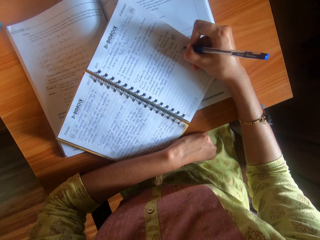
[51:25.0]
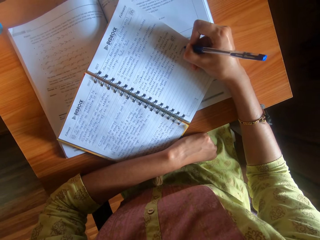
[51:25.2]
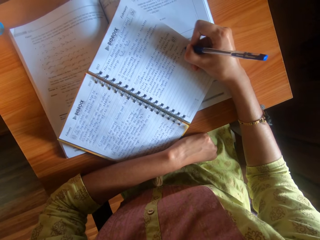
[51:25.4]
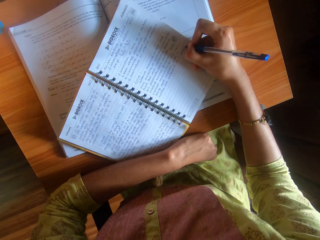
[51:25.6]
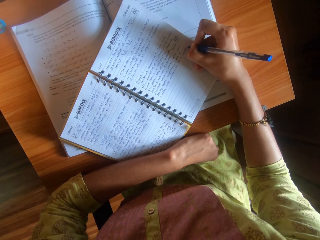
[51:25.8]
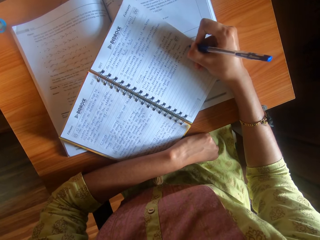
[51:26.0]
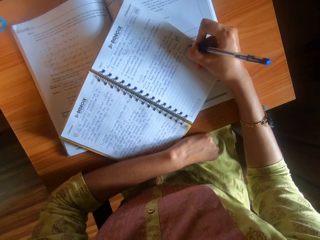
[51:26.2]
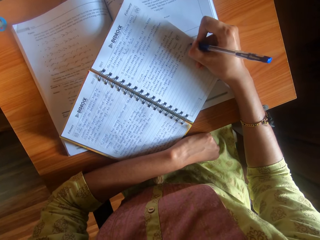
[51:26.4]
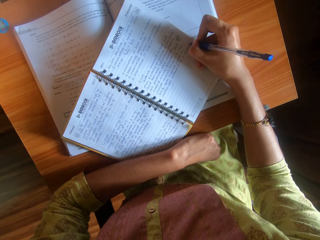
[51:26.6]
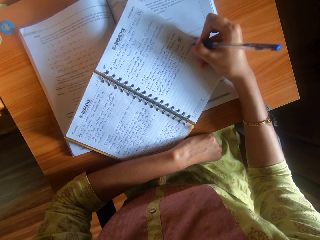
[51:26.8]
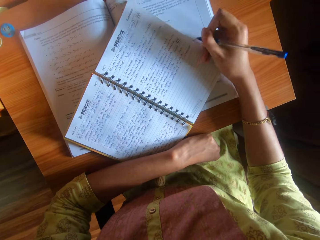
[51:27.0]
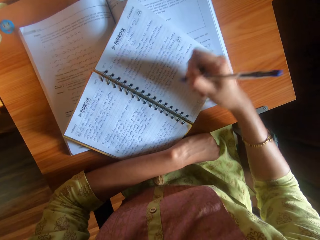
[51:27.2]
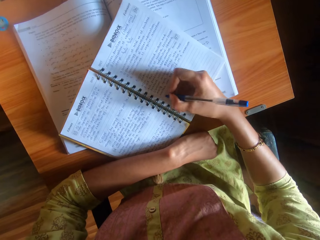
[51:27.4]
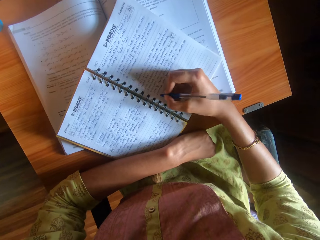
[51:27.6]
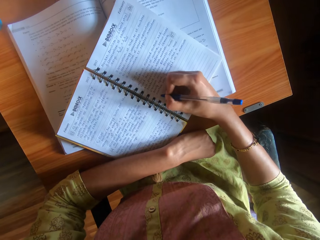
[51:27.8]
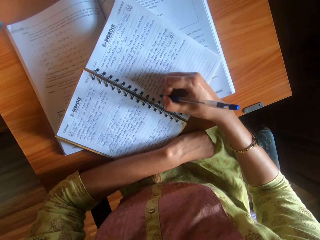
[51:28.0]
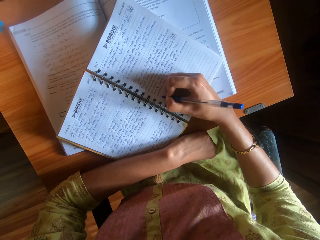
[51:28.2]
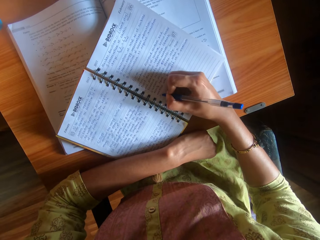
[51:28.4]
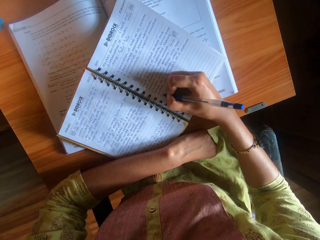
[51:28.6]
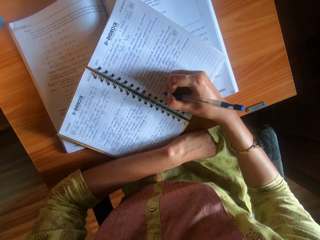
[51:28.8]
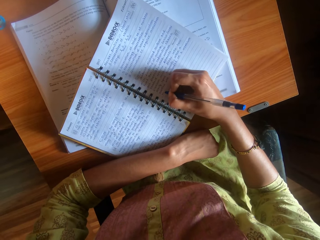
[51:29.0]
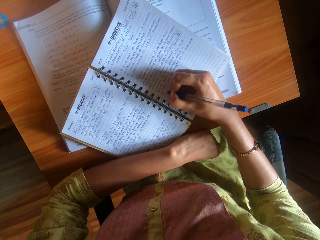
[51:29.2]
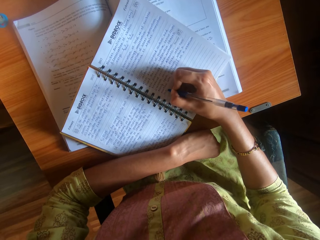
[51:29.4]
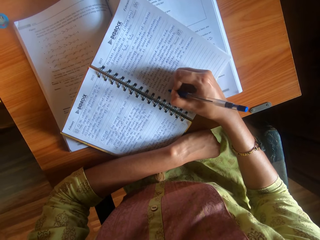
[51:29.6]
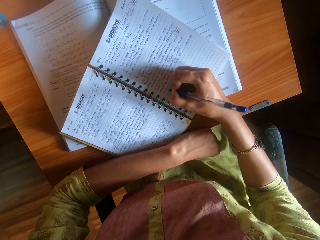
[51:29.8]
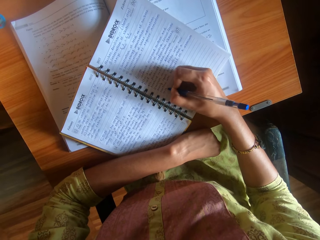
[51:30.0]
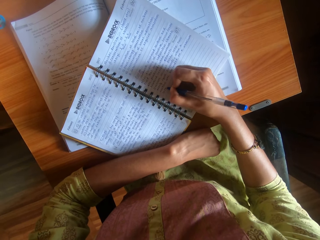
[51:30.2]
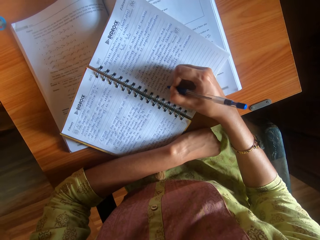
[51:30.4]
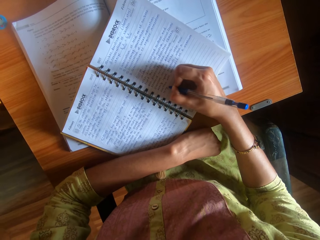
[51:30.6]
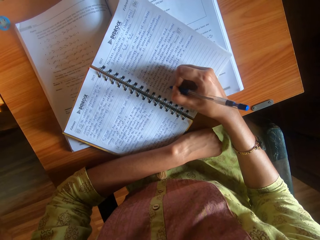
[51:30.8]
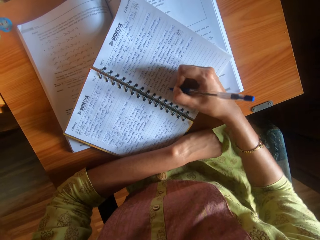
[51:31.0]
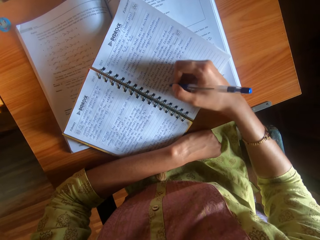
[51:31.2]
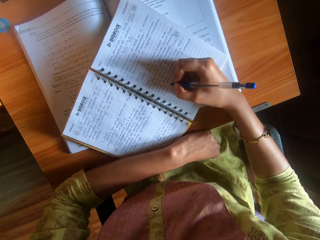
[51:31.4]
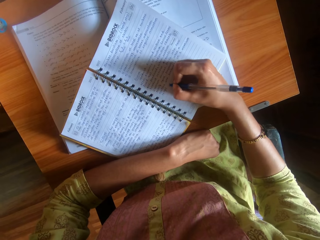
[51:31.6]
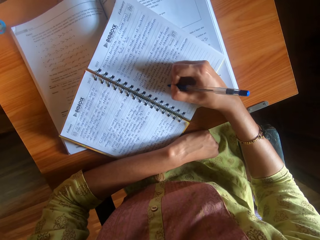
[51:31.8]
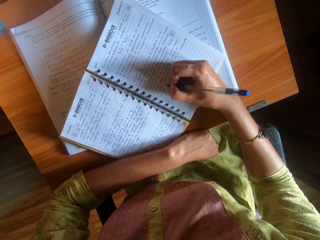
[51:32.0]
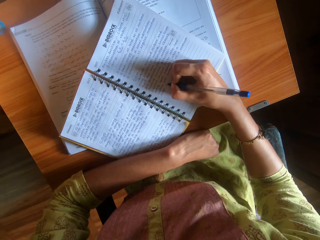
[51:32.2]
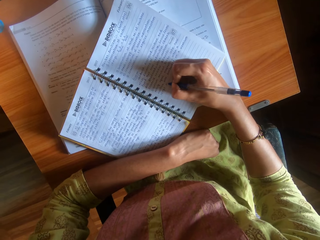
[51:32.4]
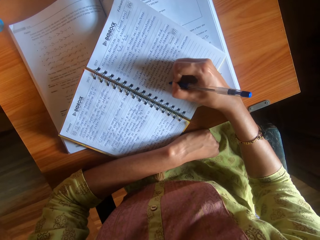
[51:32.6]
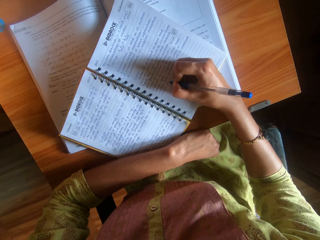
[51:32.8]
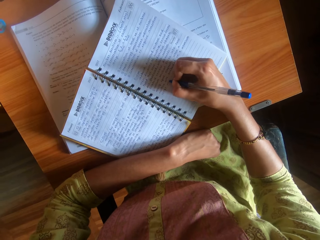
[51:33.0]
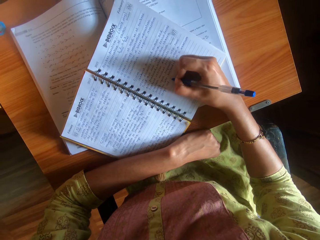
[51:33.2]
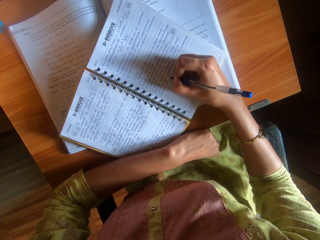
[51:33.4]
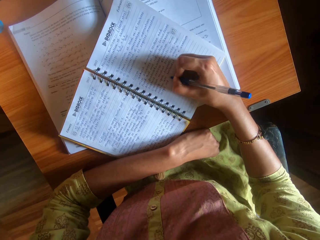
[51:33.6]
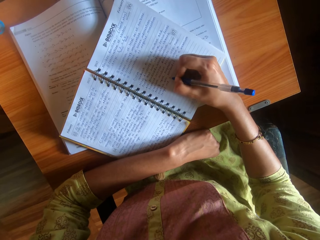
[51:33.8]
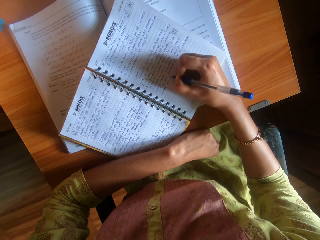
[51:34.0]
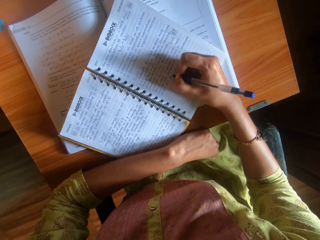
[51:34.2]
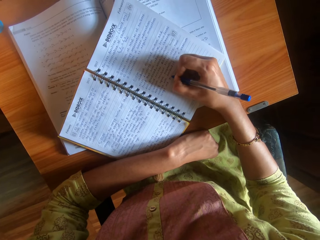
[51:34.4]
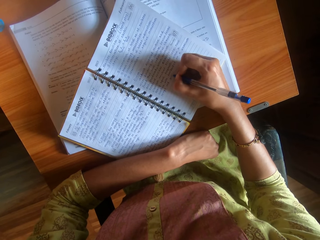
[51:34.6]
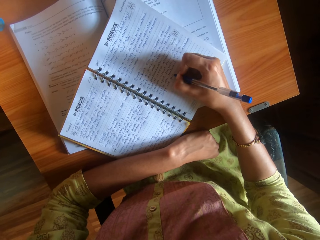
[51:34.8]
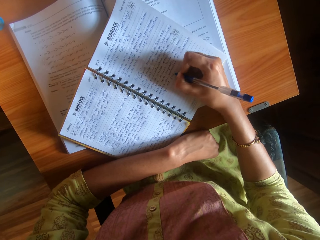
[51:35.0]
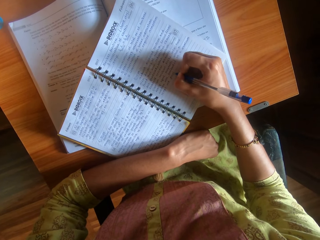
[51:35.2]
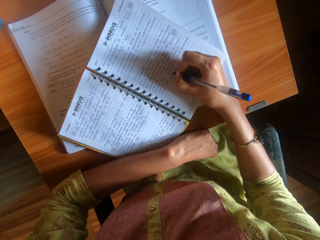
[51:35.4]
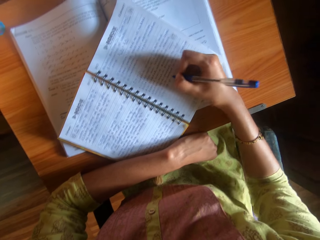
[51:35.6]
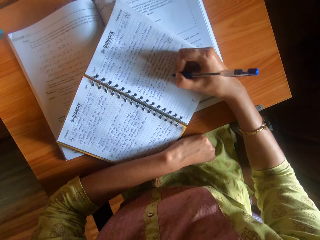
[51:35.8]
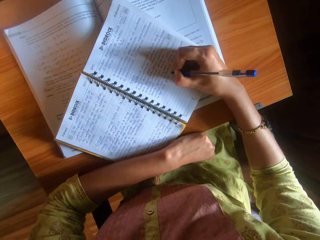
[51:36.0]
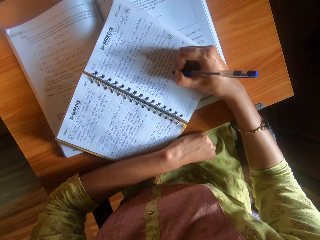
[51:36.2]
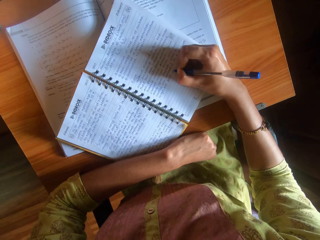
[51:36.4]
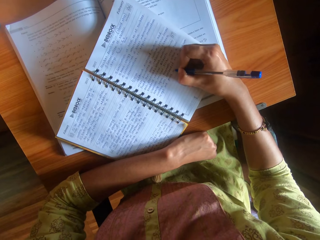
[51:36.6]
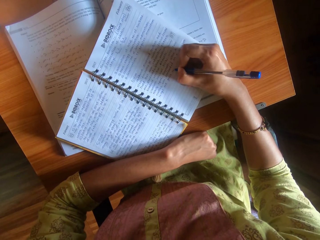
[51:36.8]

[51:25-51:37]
The camera wearer moves the hand on the book. They write in the book.

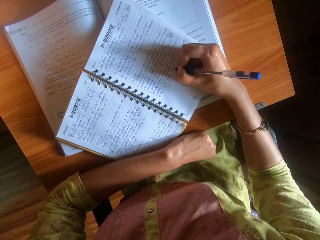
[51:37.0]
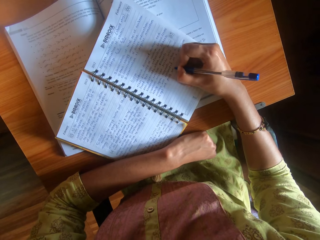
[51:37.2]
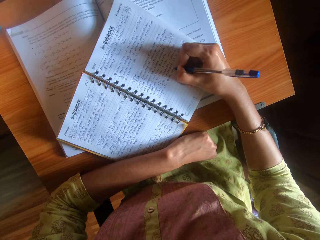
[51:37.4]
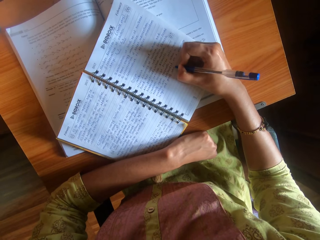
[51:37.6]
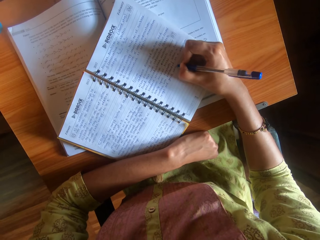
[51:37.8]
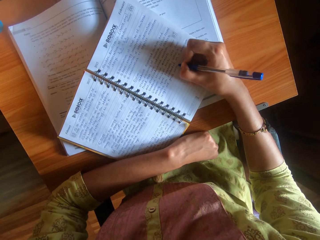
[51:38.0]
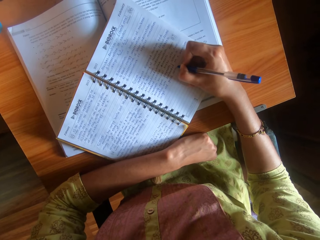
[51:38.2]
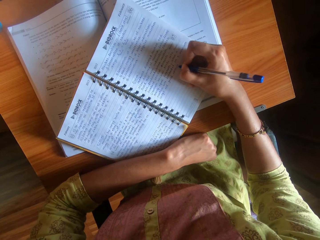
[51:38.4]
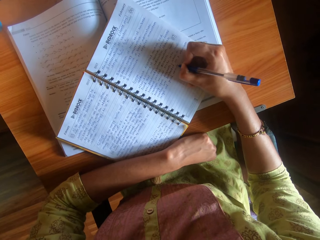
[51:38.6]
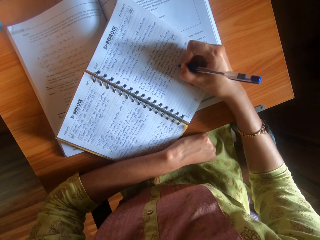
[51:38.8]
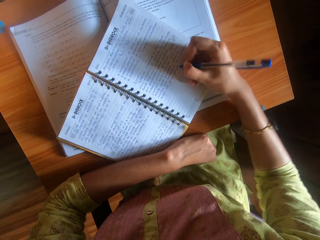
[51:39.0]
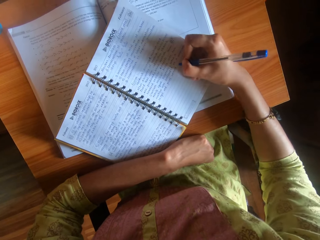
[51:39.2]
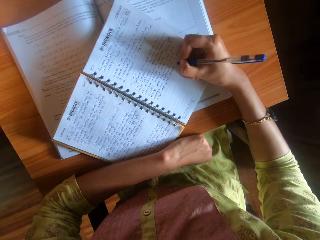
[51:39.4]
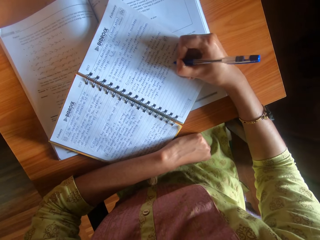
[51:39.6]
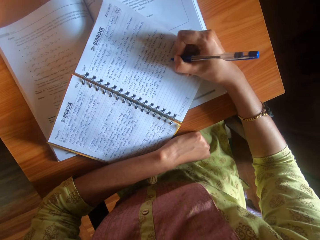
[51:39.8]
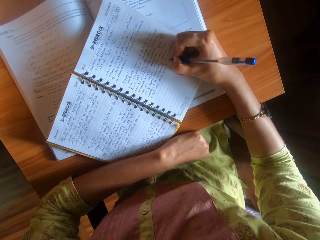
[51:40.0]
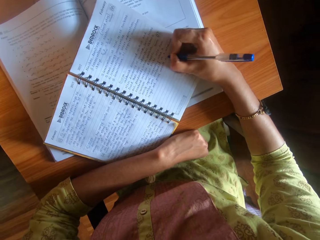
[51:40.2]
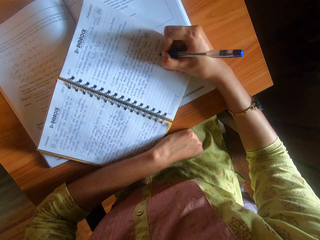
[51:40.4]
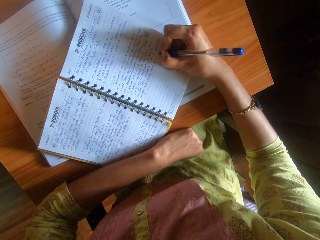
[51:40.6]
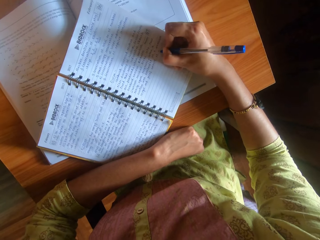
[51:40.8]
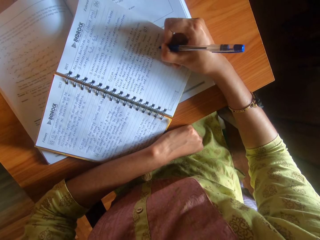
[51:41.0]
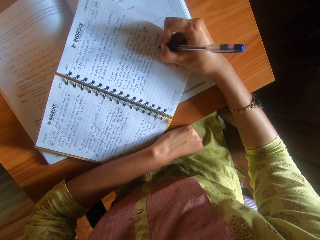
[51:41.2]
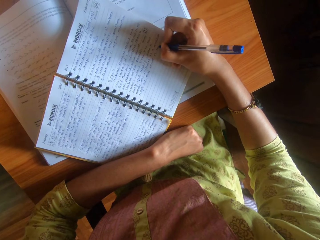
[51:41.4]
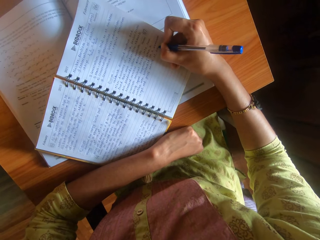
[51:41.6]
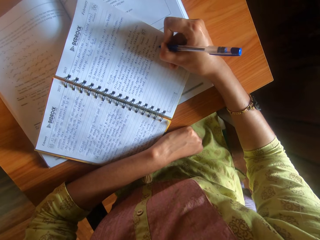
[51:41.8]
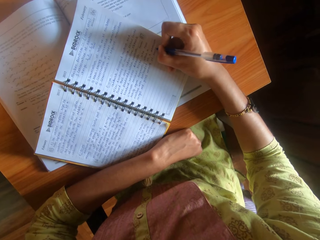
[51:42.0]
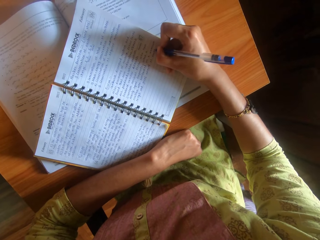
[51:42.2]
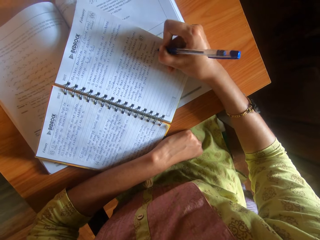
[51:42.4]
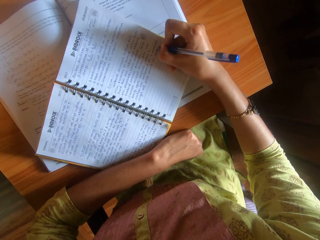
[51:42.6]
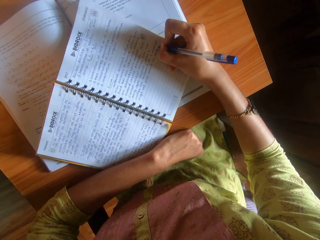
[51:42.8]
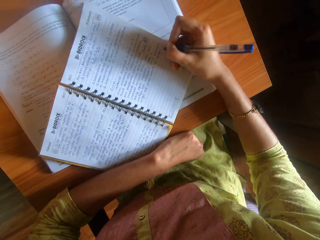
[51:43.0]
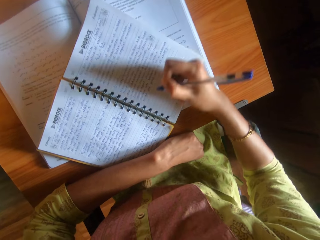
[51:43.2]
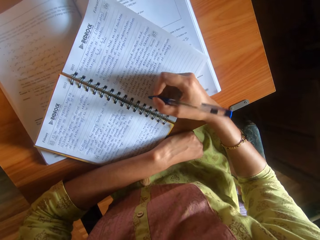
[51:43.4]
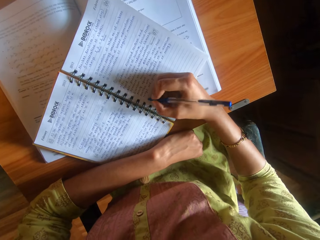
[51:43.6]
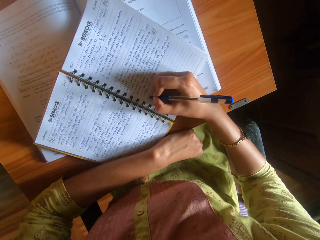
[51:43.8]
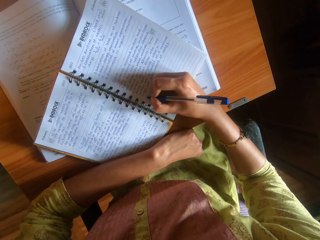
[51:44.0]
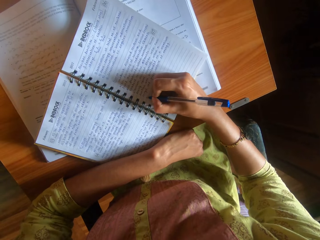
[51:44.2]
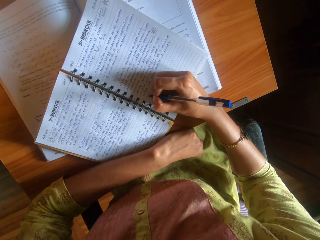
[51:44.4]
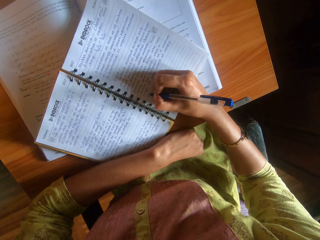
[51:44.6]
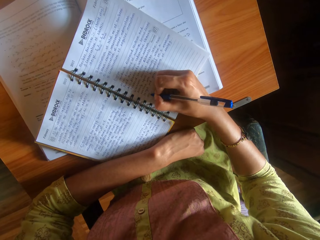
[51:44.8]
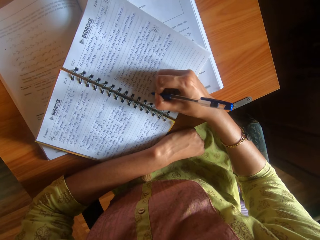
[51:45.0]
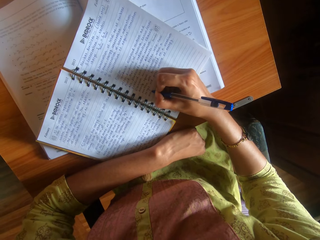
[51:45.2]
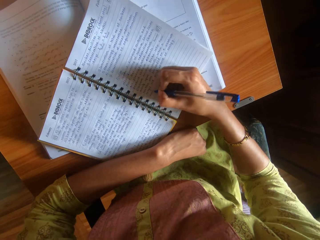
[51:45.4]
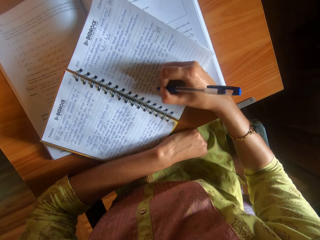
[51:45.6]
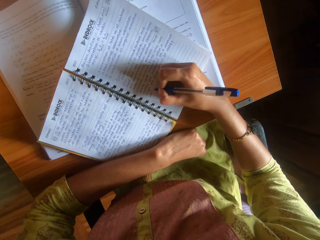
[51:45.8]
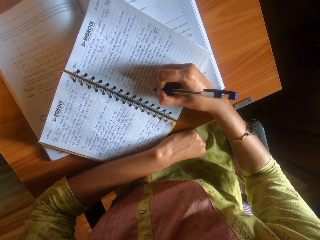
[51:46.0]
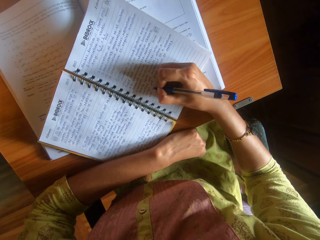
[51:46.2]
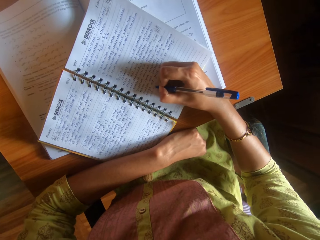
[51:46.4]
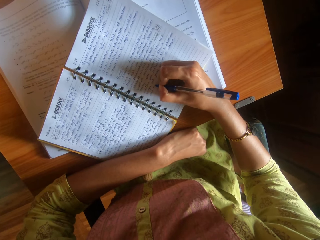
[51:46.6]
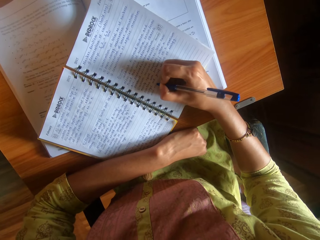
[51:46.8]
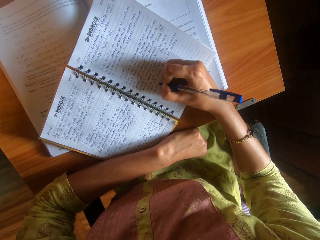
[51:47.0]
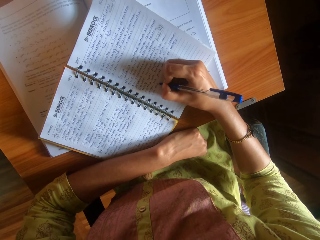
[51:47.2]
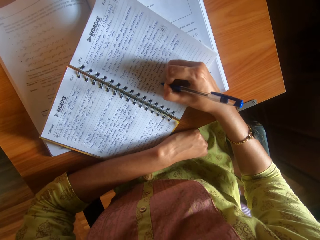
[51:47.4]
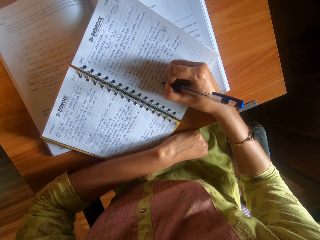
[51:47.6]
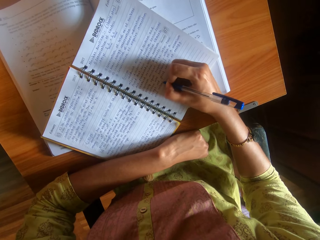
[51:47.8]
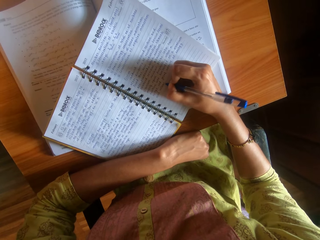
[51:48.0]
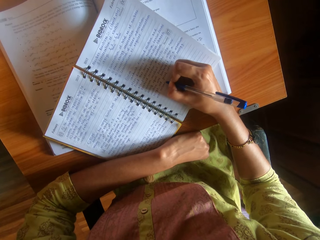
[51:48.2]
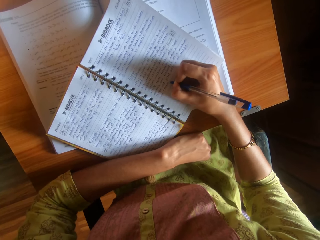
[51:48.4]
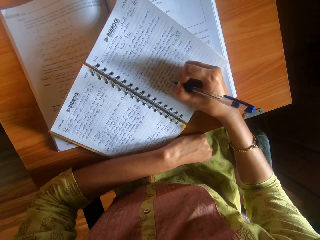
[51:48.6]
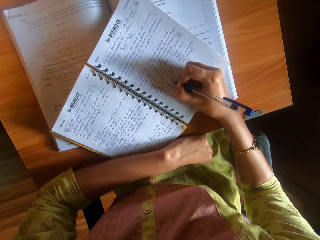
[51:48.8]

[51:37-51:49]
The camera wearer moves the hand on the book. They write in the book.
